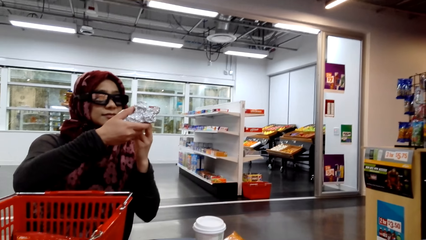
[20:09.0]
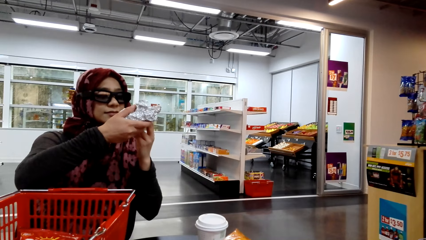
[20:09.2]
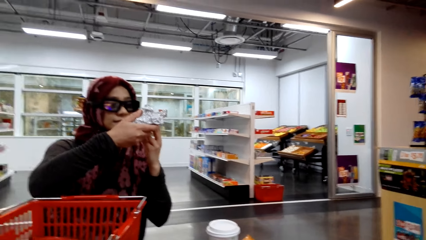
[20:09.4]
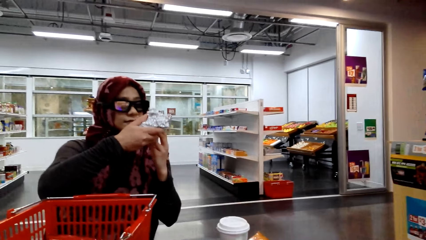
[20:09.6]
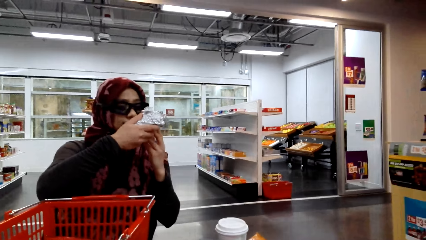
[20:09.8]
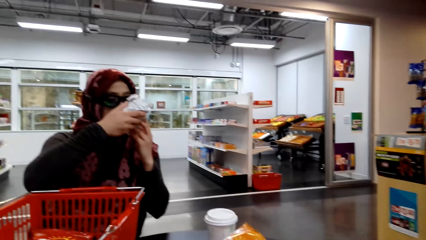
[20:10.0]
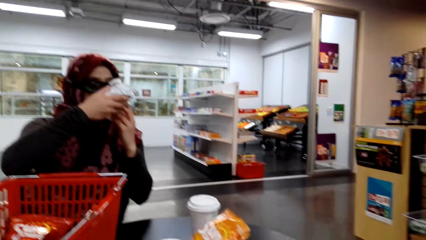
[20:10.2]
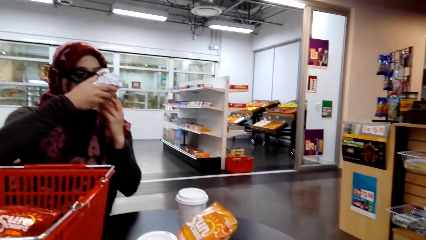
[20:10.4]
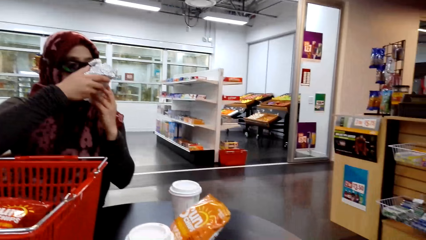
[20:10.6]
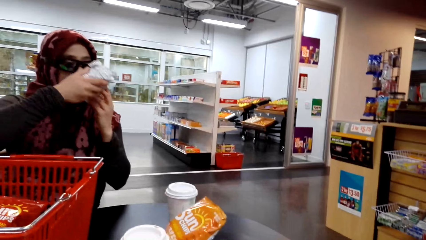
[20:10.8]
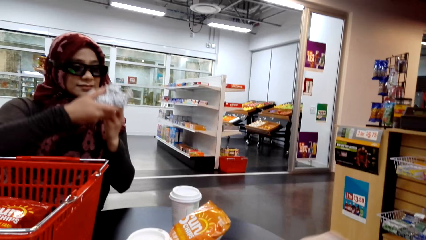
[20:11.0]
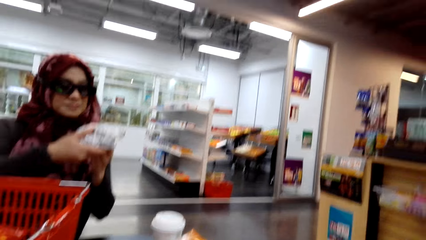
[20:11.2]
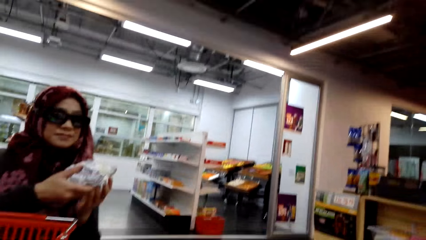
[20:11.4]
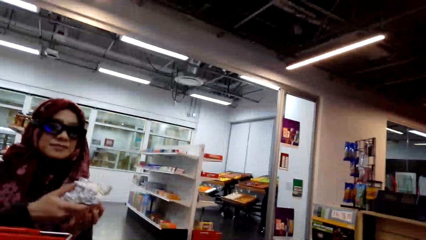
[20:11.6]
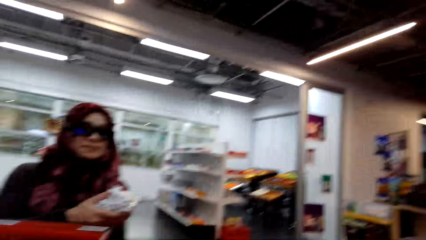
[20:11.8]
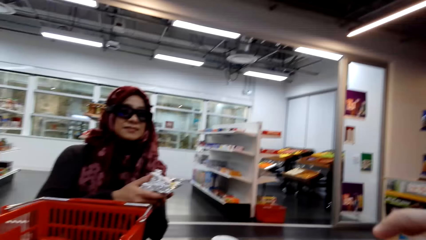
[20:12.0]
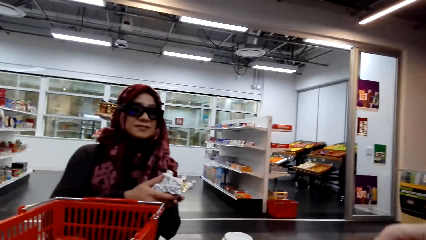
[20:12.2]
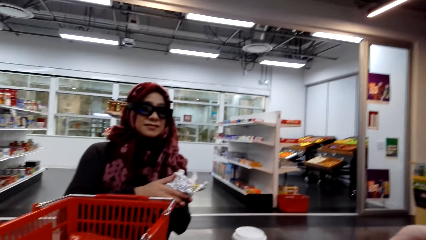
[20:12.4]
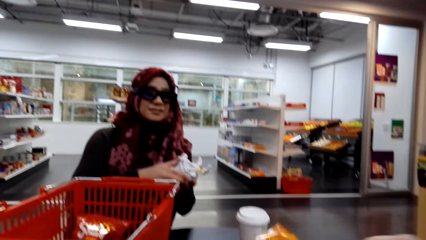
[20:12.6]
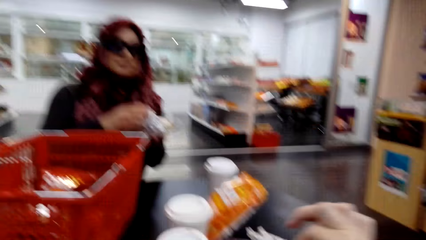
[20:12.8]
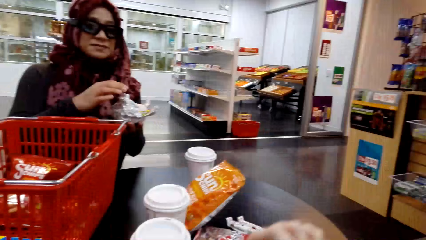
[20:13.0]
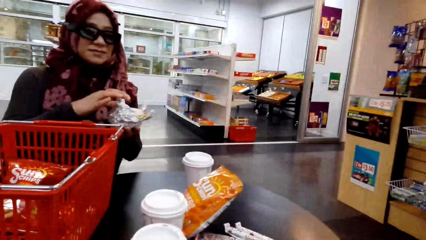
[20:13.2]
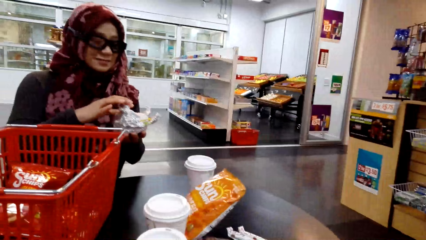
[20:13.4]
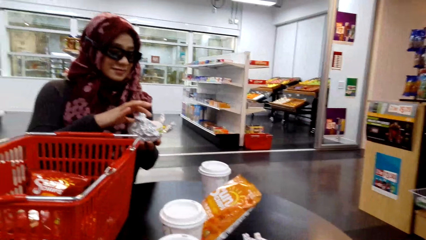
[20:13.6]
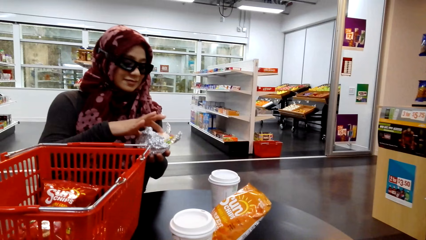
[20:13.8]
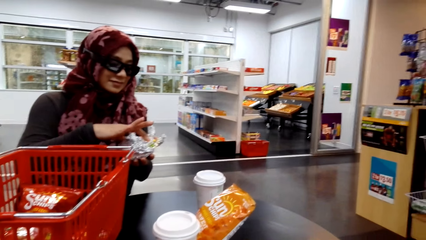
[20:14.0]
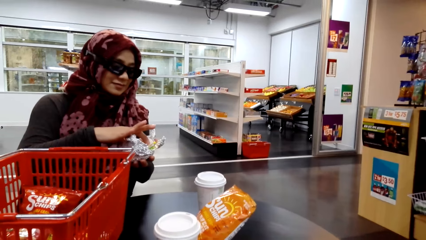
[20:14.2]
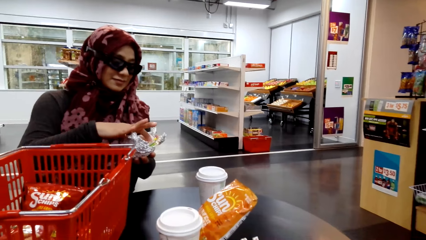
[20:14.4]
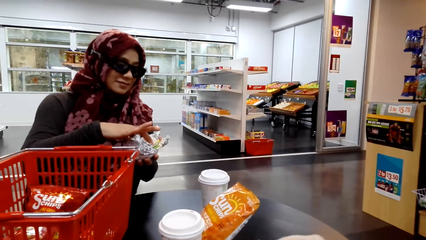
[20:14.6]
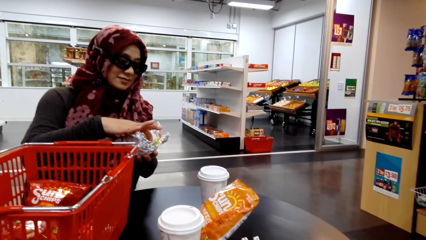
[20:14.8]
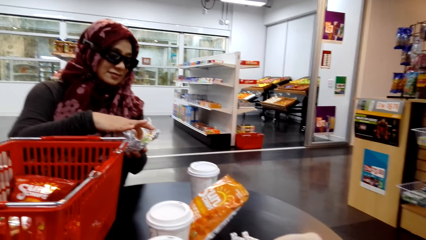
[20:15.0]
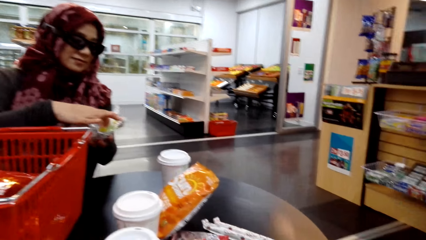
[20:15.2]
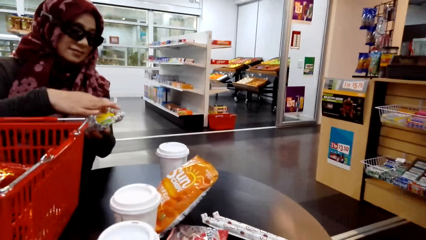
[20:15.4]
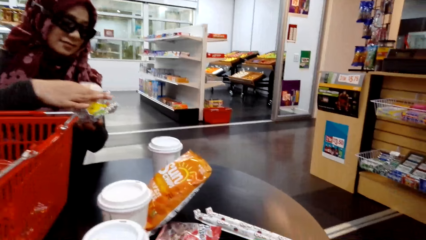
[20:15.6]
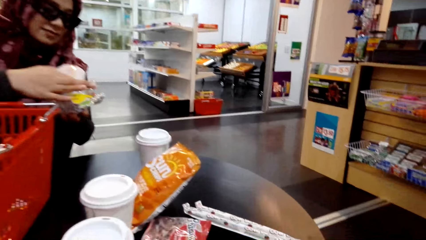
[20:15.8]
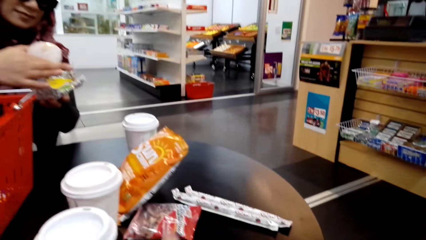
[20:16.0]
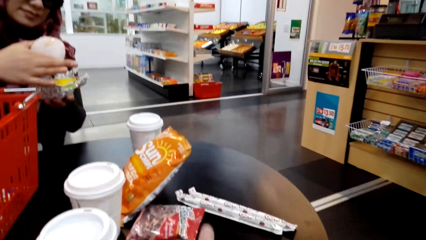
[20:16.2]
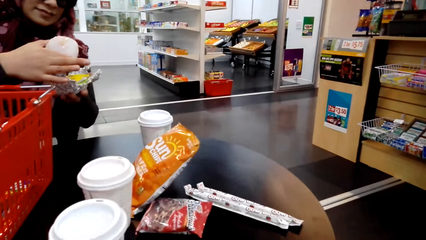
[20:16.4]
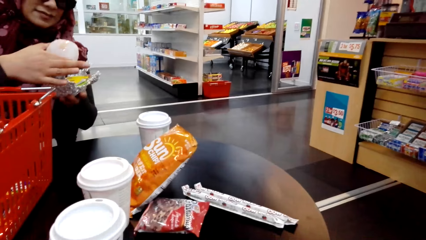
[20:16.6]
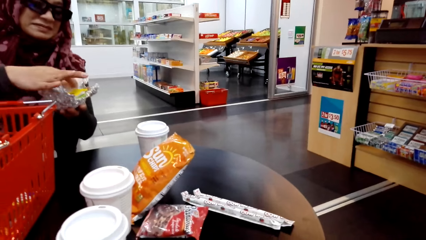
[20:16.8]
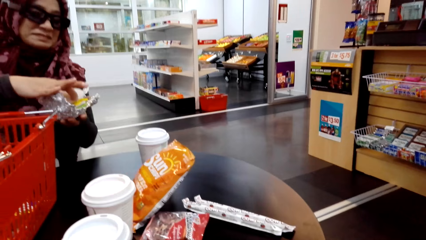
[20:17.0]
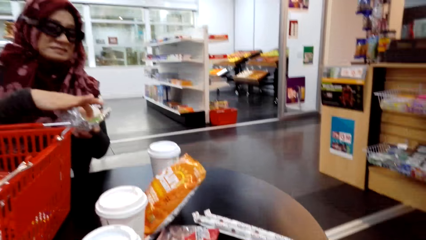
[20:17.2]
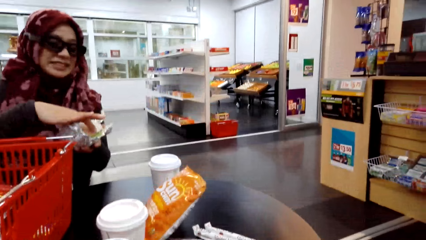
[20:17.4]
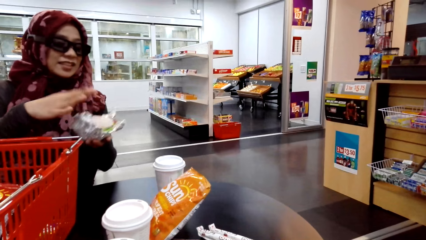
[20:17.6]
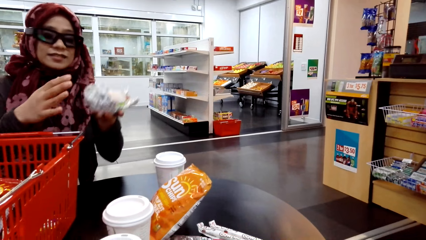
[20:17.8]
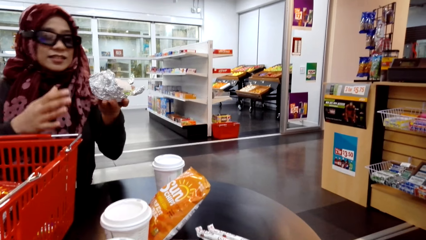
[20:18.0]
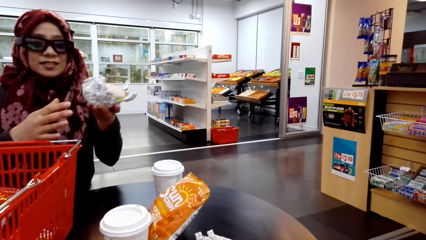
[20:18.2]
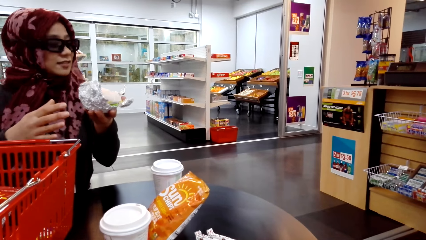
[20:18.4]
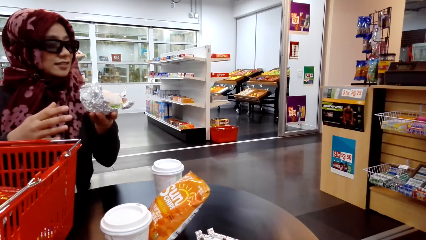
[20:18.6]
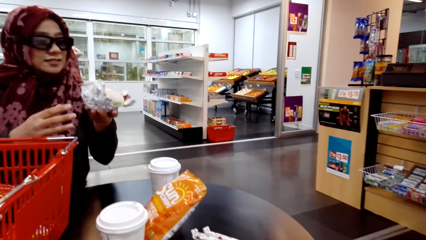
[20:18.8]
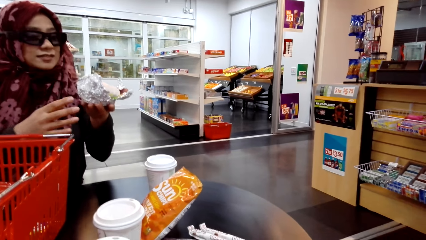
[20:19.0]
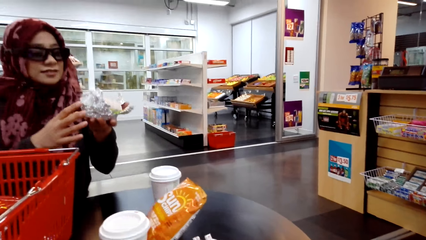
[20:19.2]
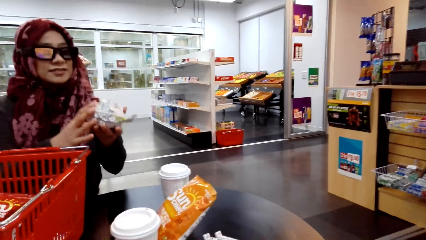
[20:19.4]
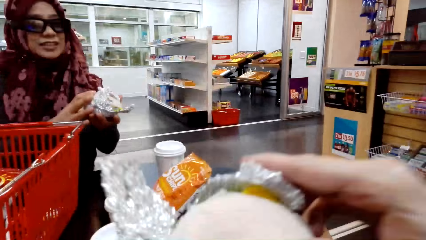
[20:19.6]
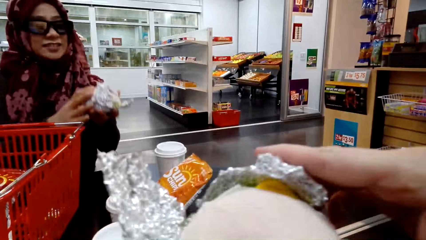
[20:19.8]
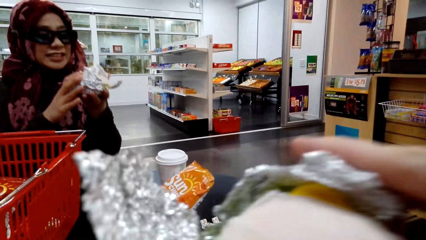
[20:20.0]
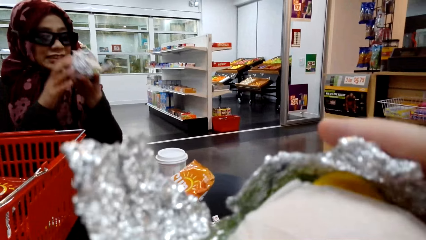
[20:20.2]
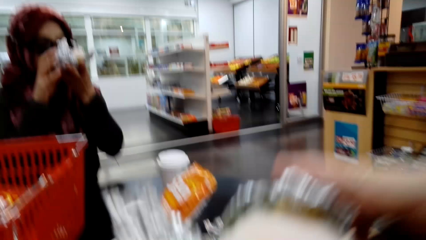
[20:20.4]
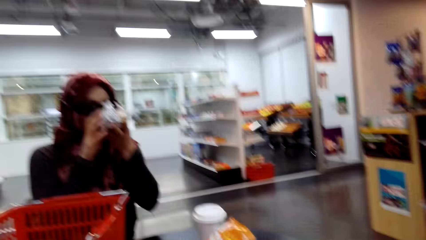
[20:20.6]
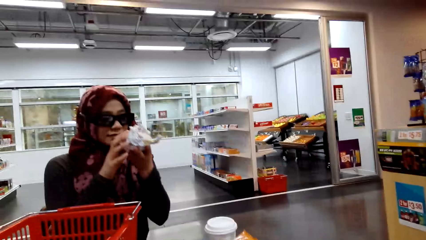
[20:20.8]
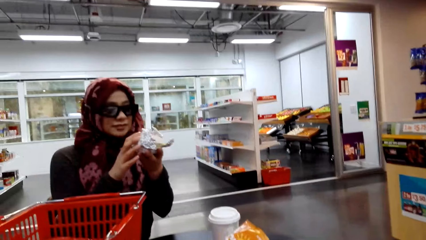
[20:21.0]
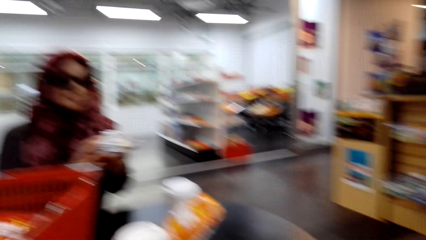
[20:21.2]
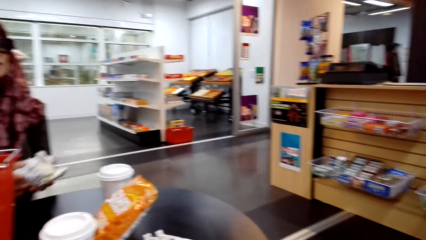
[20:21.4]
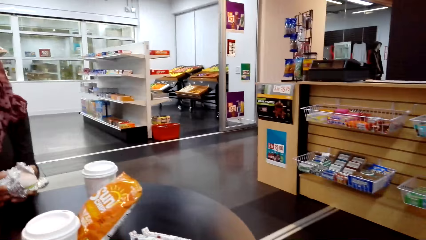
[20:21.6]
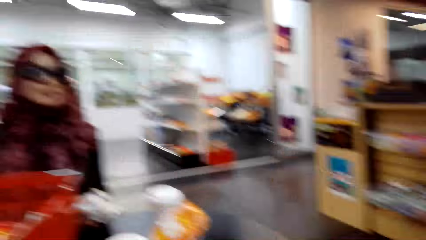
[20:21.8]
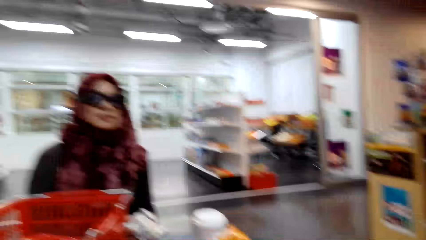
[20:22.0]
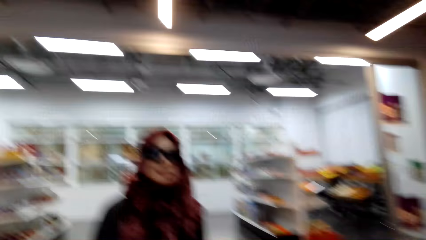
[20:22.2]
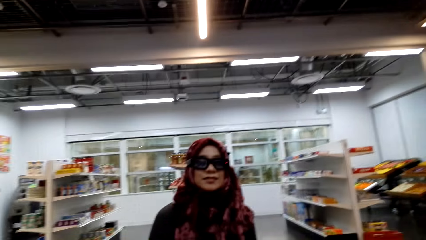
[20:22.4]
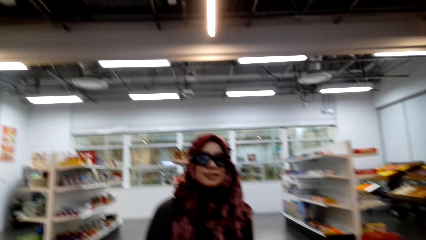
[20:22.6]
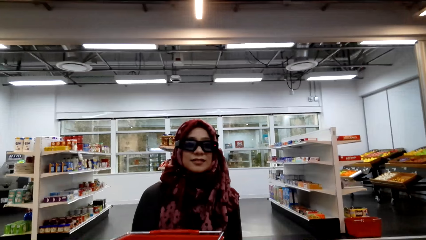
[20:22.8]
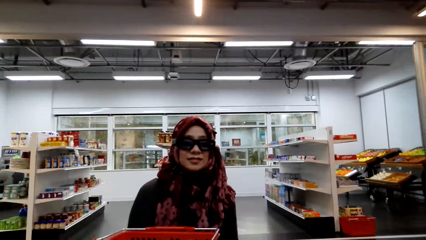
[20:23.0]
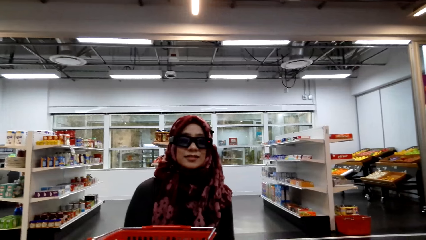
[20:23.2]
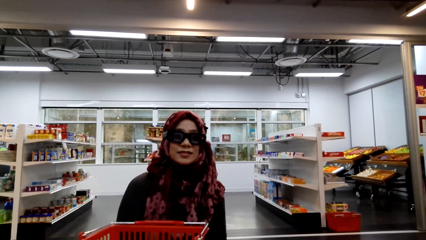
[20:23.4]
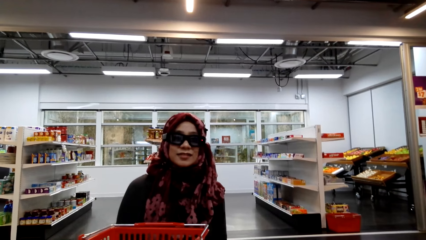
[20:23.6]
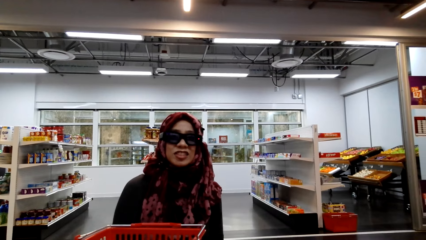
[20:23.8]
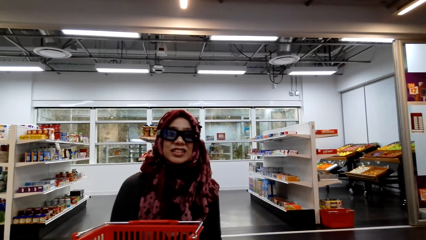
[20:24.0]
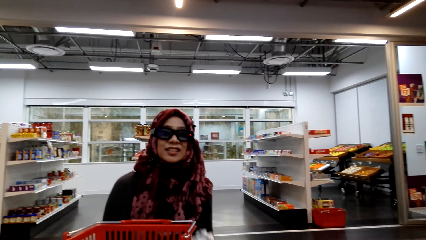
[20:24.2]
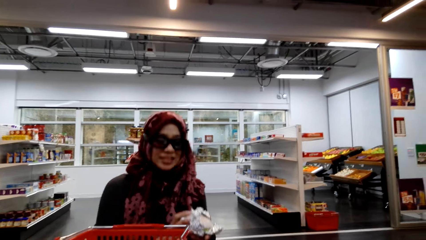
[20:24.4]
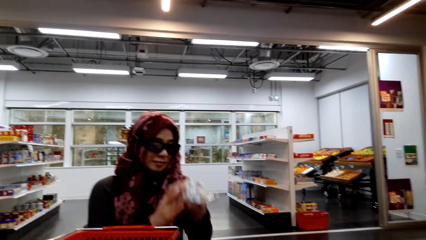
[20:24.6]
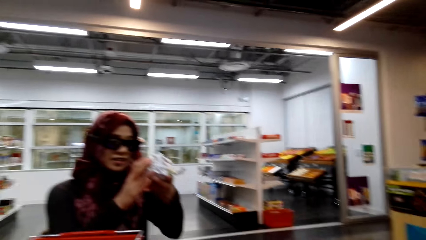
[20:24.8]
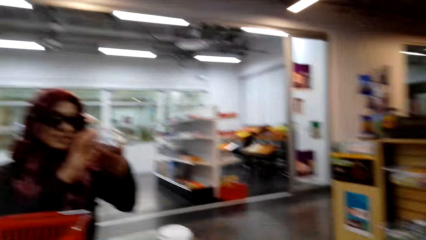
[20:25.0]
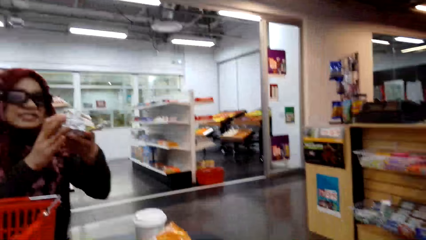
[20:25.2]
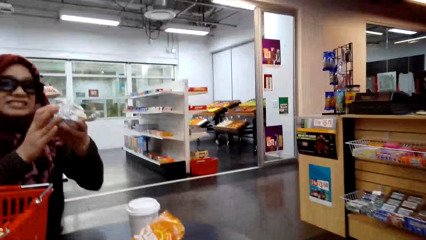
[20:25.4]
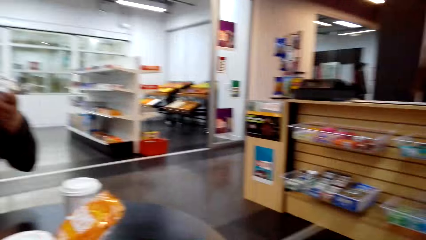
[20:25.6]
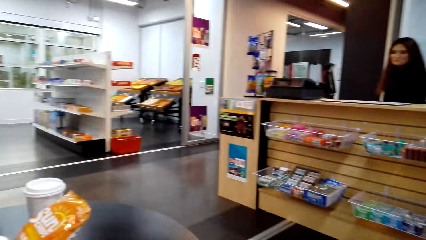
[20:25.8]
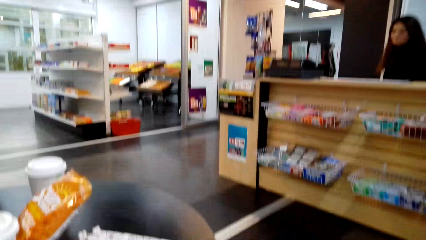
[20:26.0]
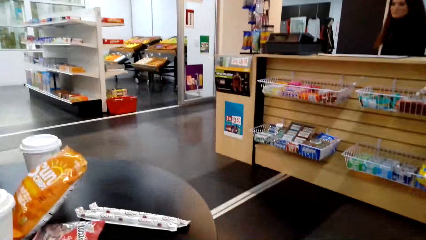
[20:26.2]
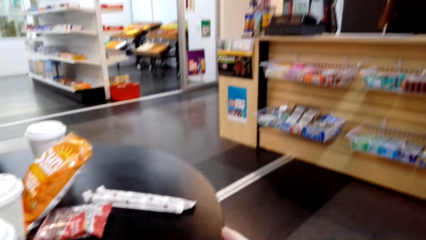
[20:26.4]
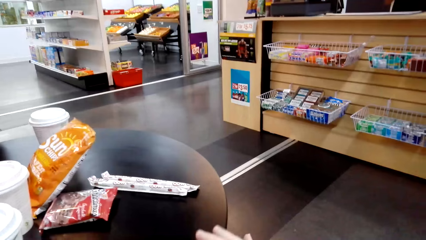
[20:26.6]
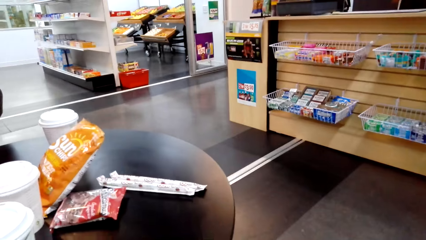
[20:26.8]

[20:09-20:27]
The camera wearer converses with a woman. The woman touches something and converses with the camera wearer. The camera wearer converses with the woman. The woman converses with the camera wearer.
